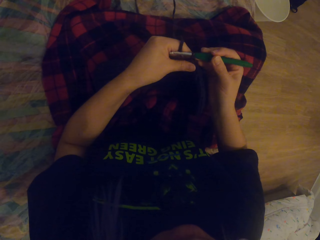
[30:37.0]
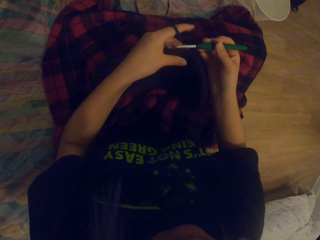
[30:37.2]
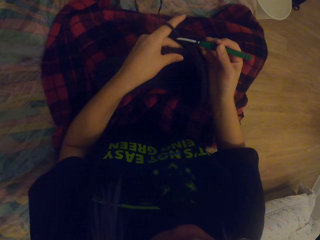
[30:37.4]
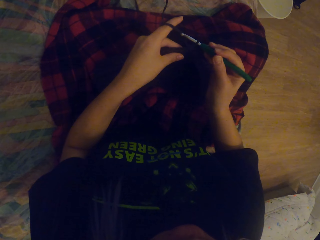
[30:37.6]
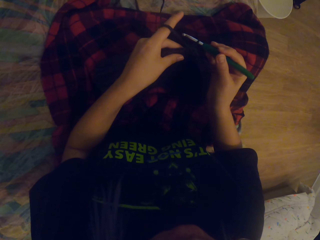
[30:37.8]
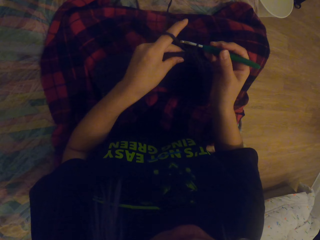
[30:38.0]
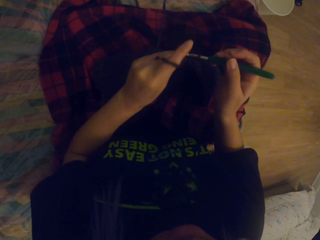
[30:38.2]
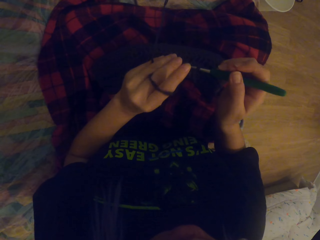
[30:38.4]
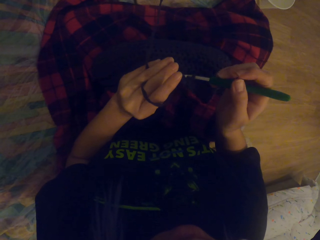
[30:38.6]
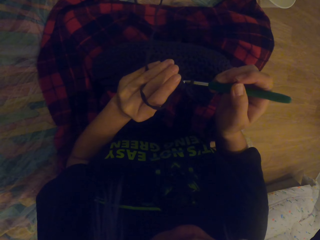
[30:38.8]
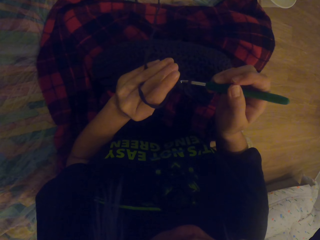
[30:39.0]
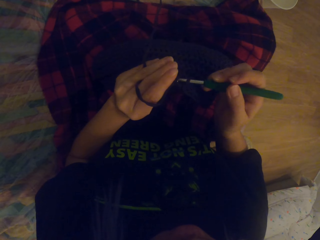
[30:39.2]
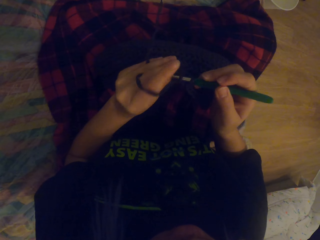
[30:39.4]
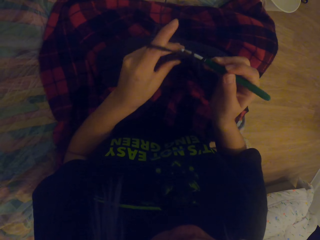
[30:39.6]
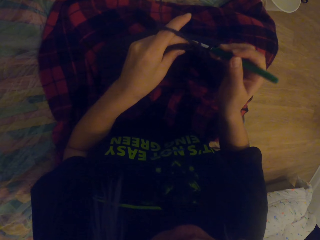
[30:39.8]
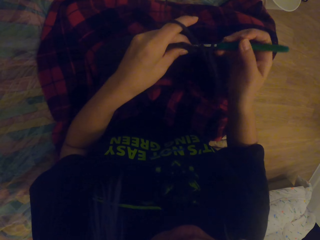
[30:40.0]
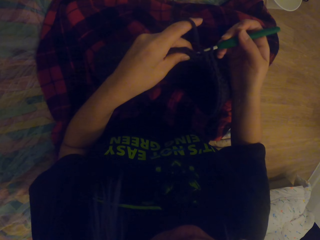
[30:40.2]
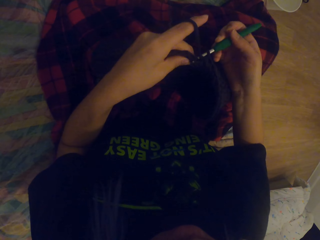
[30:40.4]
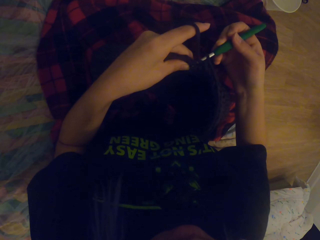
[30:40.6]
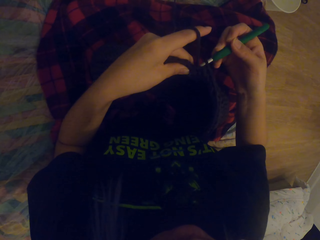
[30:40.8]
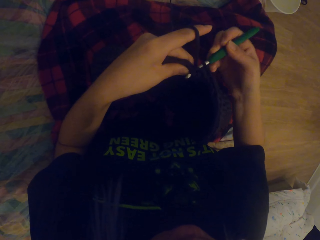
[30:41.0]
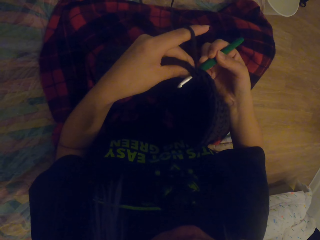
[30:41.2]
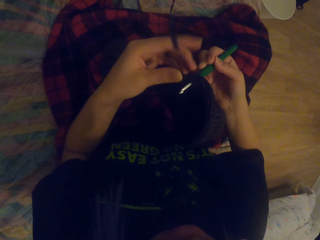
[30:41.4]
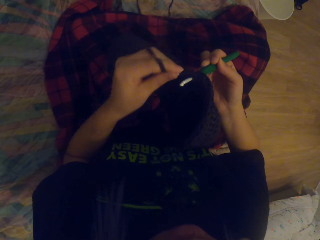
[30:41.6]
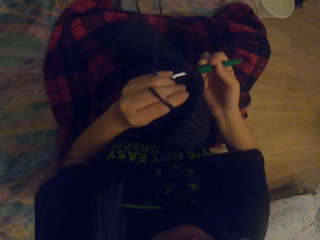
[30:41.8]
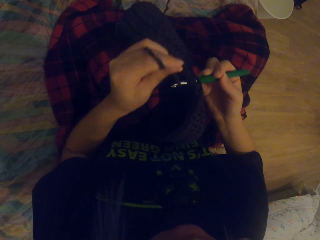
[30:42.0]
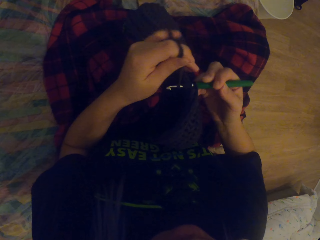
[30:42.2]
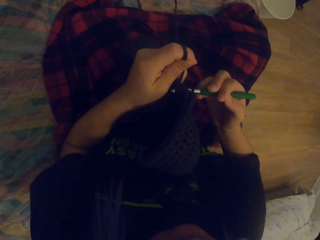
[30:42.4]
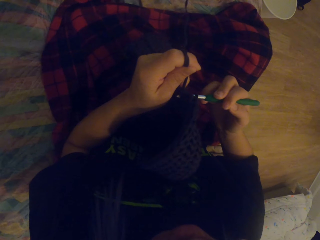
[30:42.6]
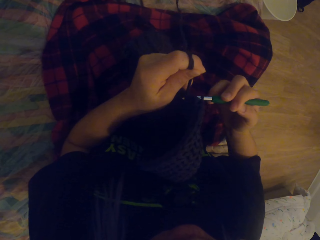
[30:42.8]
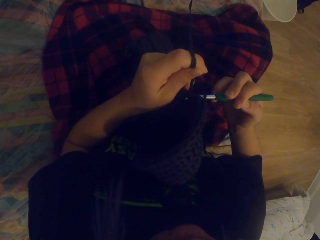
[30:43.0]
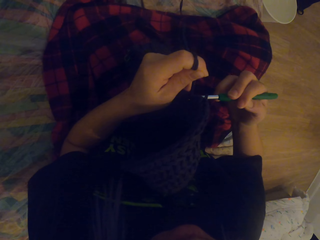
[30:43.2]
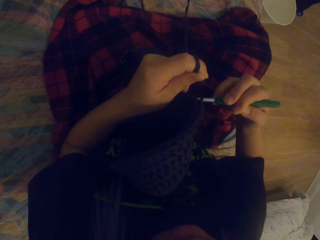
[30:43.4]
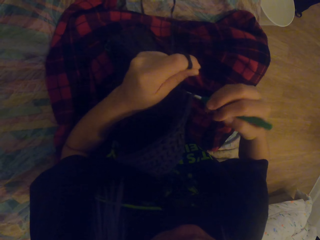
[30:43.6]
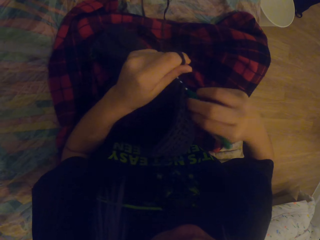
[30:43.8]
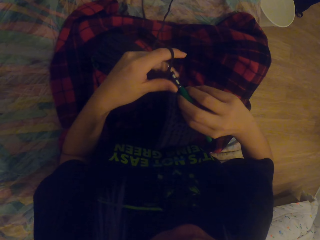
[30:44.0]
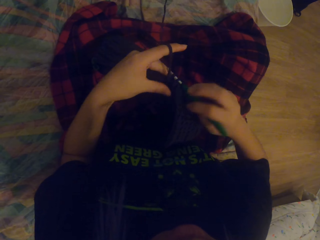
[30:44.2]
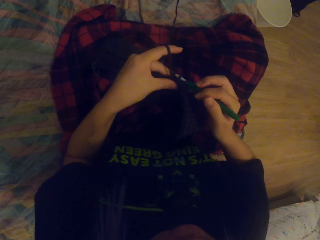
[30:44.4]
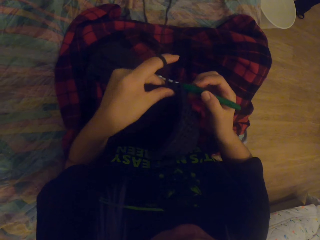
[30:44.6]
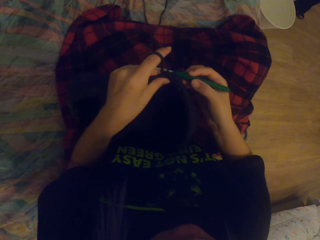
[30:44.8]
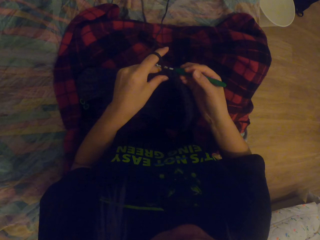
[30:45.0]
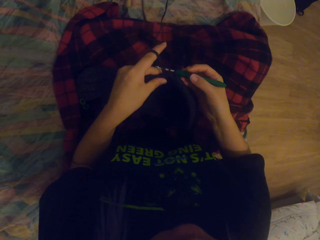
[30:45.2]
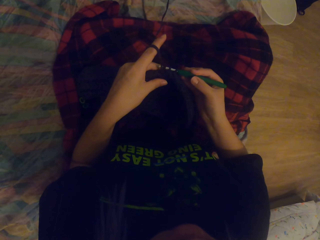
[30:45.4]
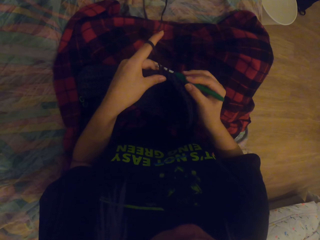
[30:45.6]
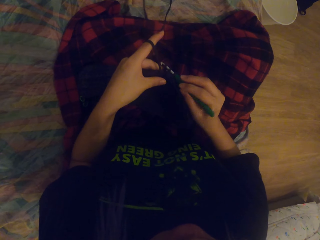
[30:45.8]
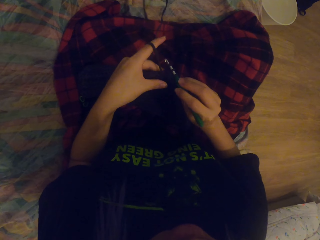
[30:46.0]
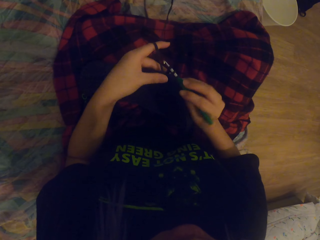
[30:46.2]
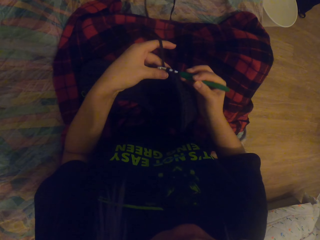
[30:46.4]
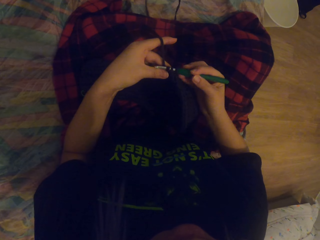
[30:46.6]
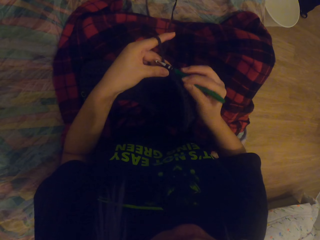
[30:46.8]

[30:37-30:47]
The camera wearer pulls up the thread. They crochet the thread in. They fold a string on the crochet hook.

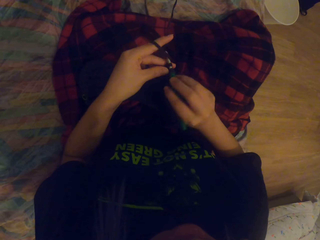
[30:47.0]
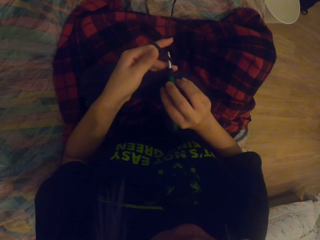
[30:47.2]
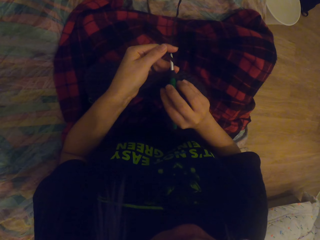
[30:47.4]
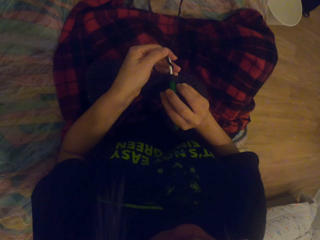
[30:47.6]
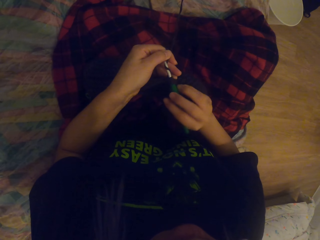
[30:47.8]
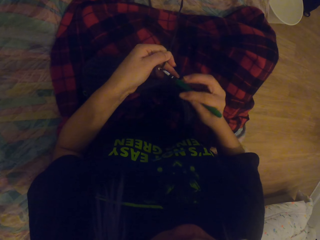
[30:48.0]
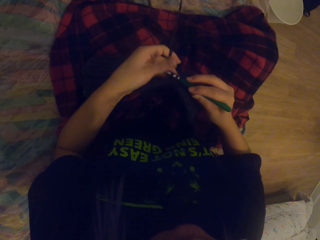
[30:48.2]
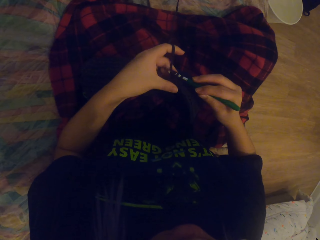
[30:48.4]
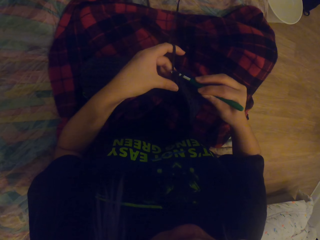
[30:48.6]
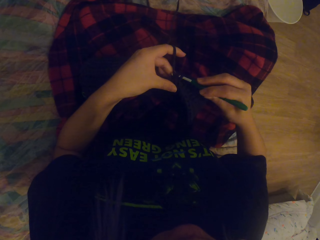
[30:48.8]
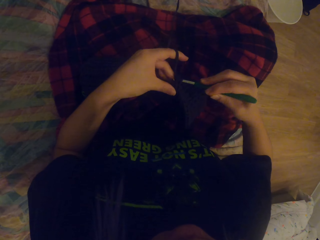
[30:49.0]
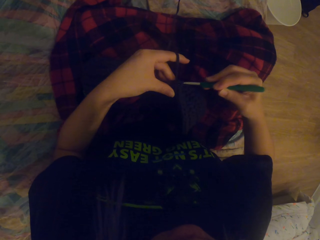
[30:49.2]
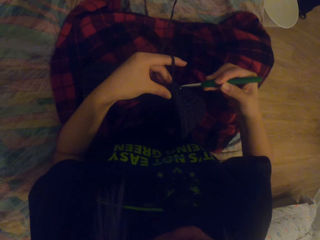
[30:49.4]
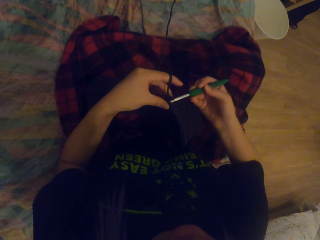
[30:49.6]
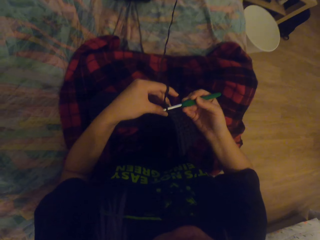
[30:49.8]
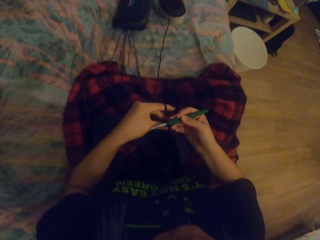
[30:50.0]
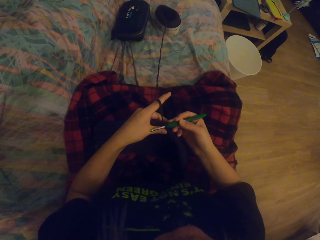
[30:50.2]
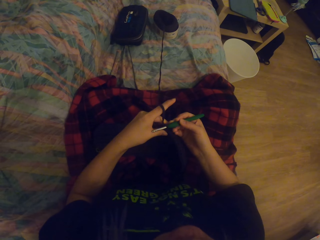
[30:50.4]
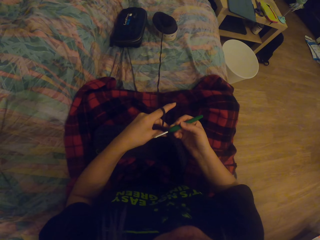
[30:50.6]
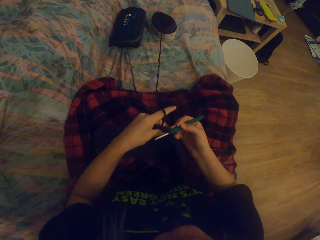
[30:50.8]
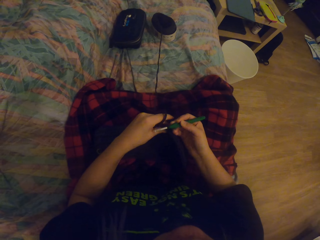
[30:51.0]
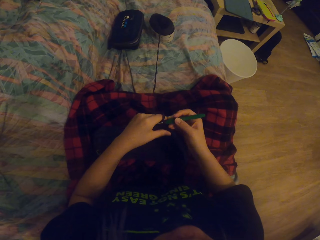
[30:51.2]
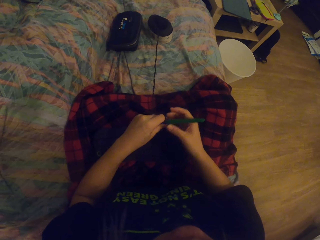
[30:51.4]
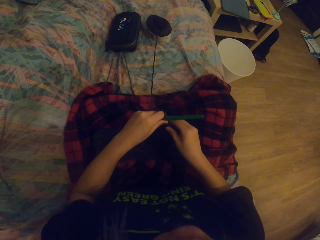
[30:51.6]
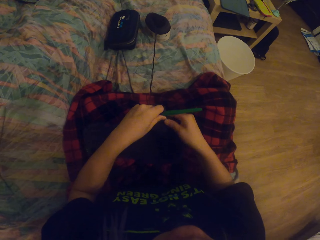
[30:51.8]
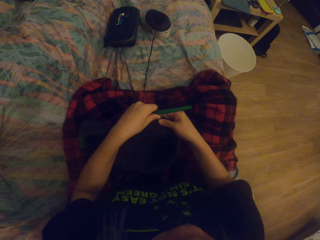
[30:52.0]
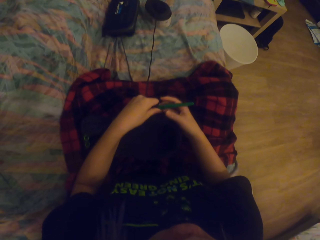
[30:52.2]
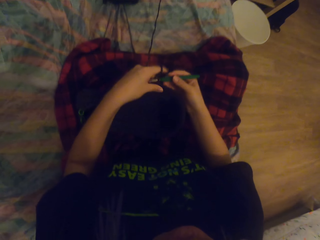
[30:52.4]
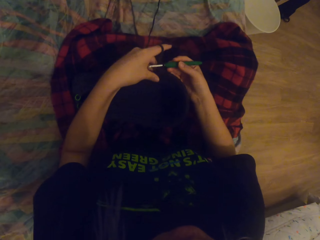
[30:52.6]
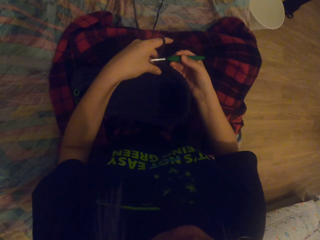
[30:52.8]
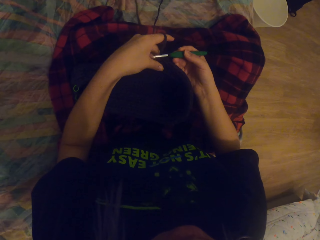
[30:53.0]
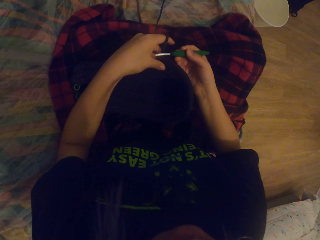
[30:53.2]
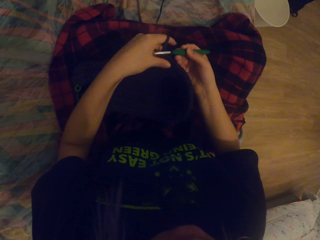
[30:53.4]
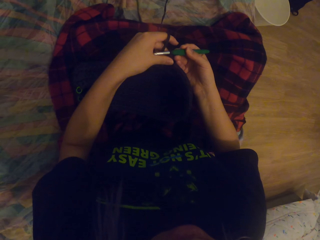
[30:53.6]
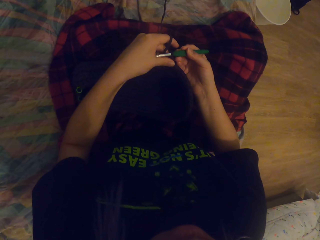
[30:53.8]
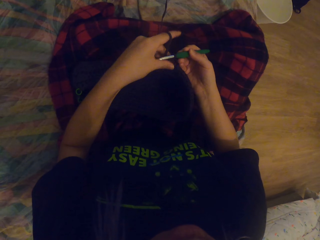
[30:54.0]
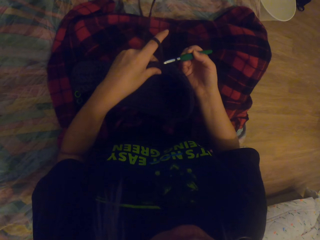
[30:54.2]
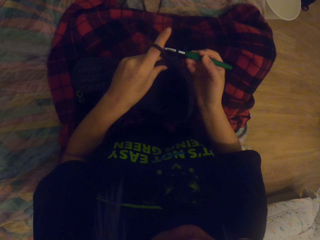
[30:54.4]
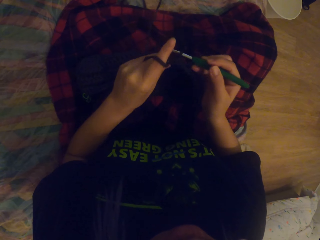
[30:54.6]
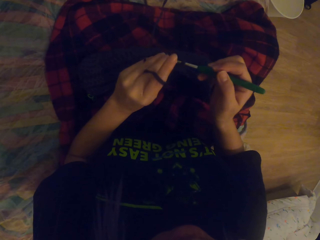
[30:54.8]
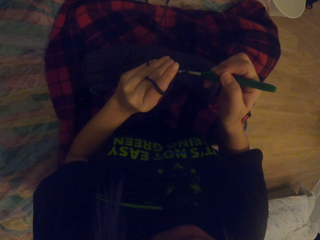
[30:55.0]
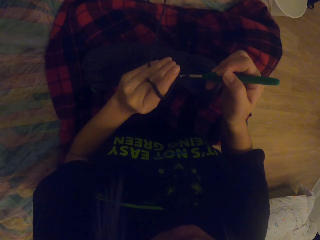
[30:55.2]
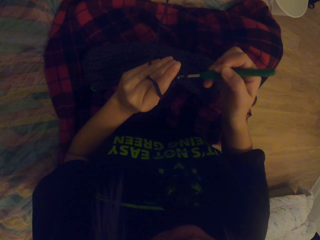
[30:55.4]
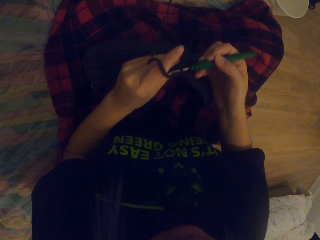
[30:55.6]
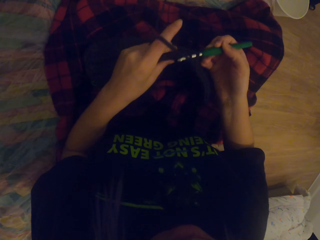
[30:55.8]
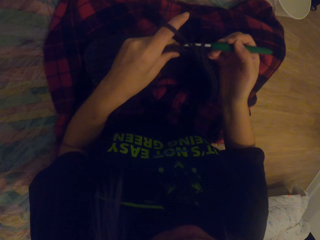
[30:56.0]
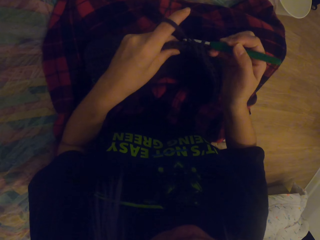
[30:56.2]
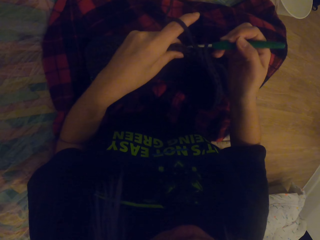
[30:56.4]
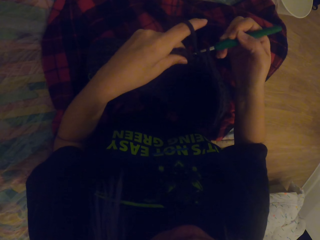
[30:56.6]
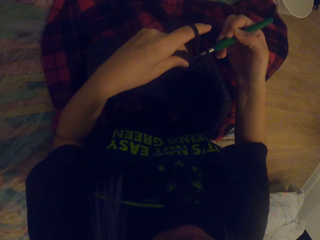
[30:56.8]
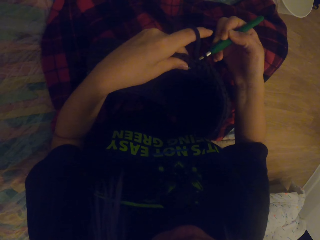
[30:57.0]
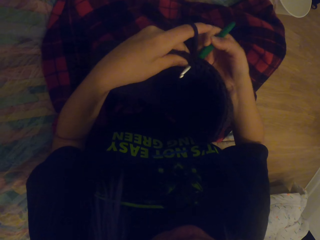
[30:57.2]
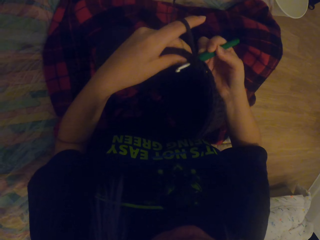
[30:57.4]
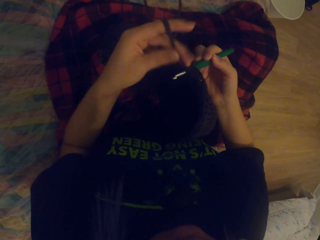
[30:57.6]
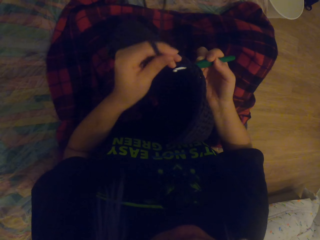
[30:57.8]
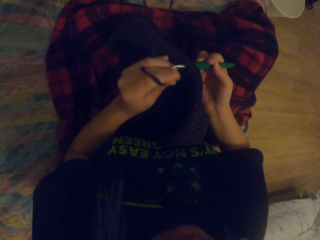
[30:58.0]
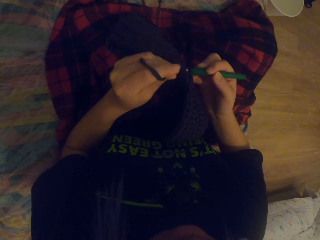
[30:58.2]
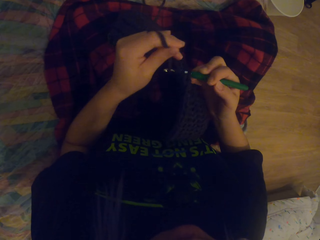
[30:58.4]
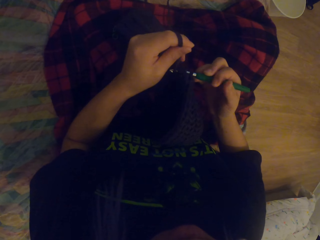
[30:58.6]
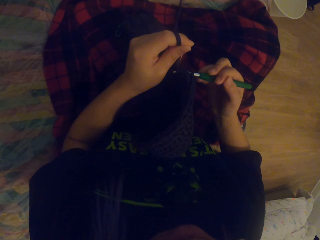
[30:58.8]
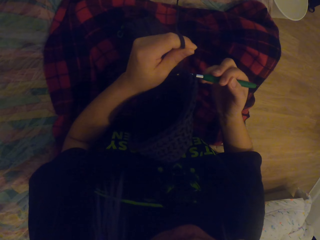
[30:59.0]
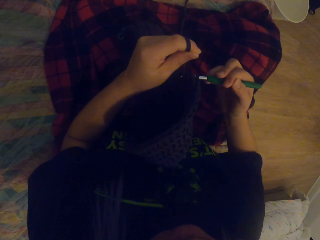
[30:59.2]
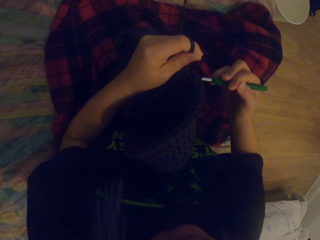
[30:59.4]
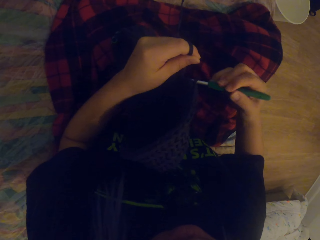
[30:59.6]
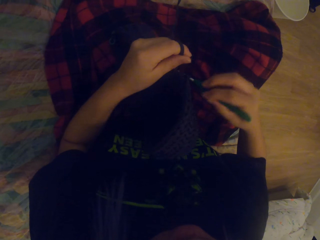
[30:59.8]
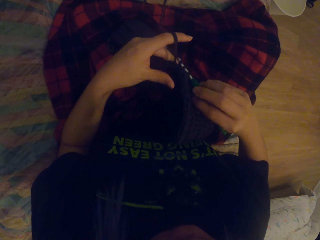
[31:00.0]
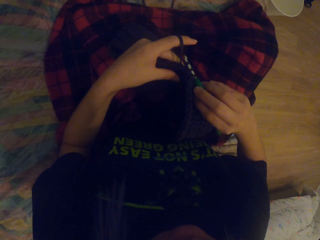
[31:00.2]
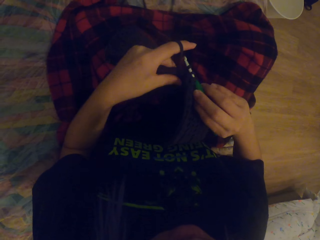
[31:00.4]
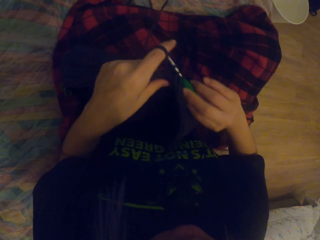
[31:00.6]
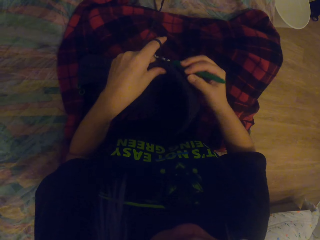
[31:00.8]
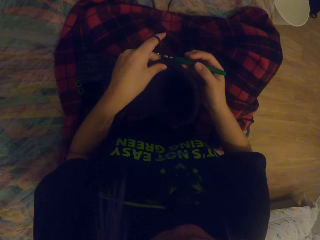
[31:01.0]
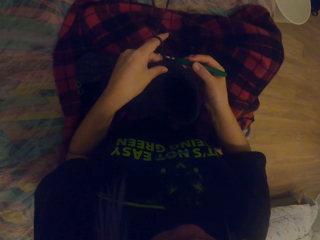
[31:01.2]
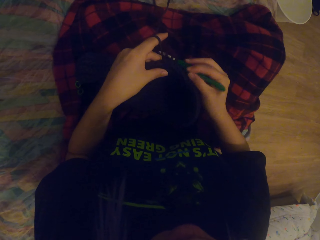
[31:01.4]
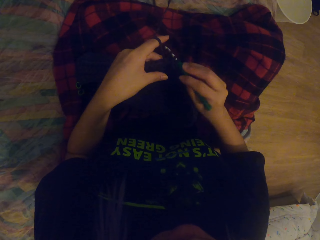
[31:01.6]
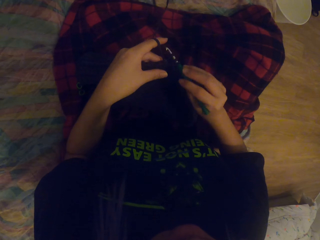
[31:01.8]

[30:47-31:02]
The camera wearer crochets the yarn or thread out with a crochet hook. They pull up the thread. They move the bag. They hold the crochet hook. They crochet the thread in. They fold a string on the crochet hook. They crochet the thread out.
